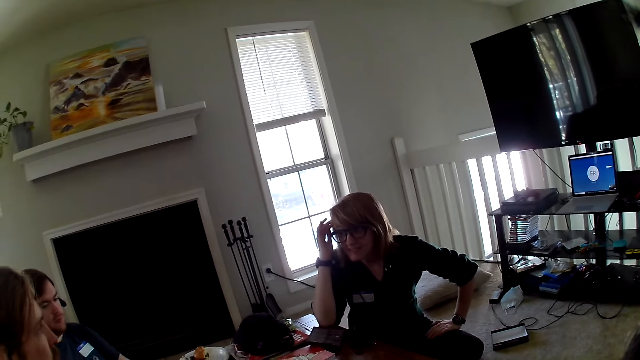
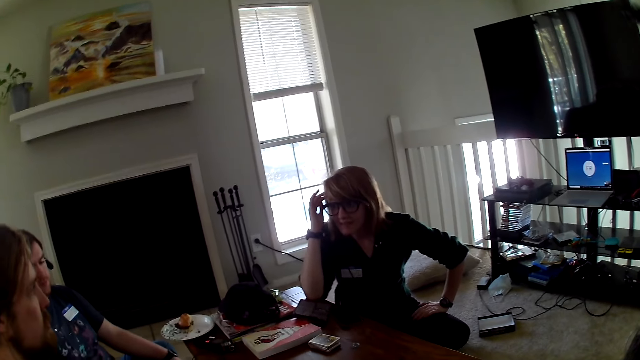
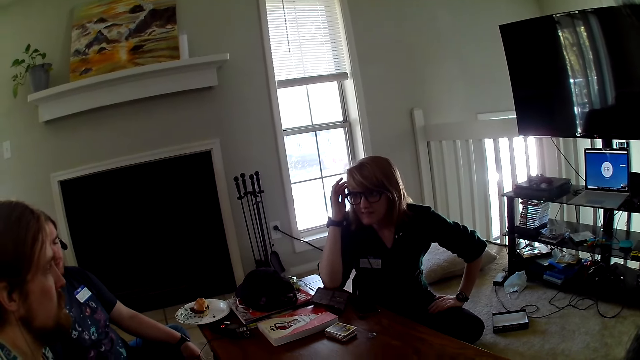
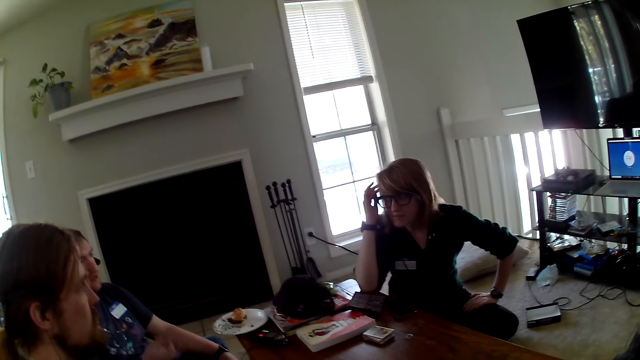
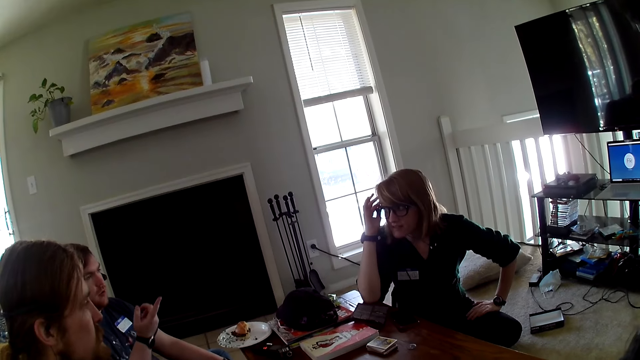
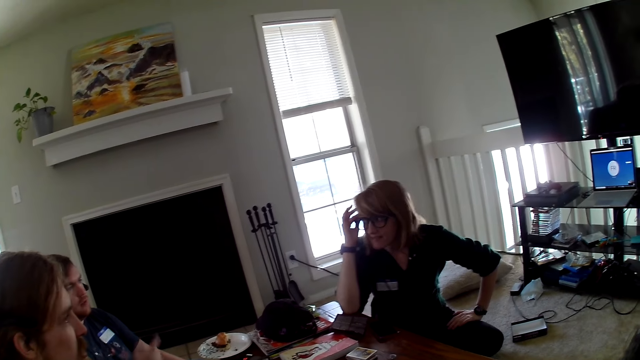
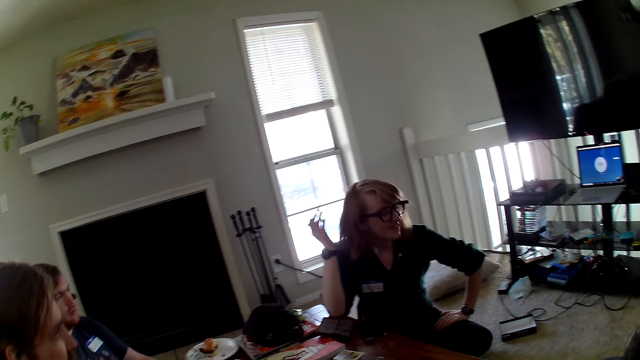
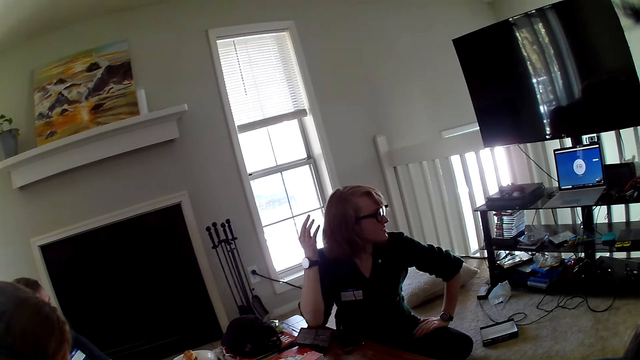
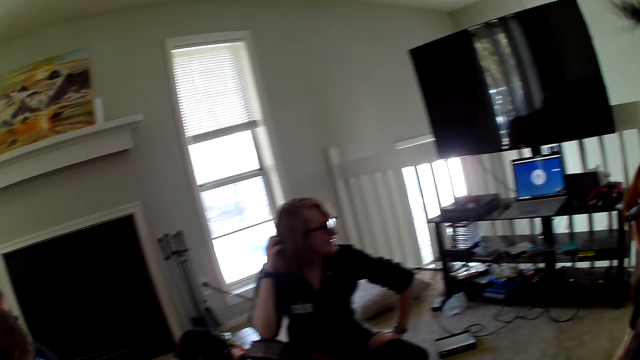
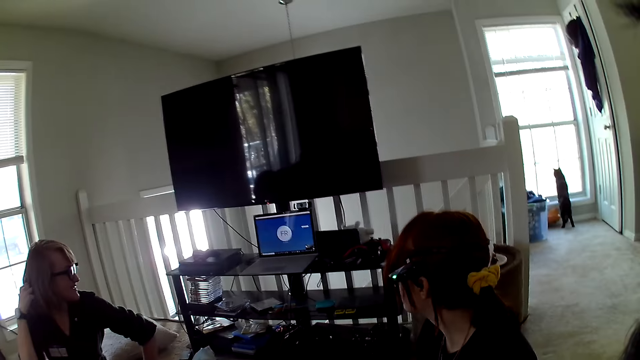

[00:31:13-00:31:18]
A man moves the hand.

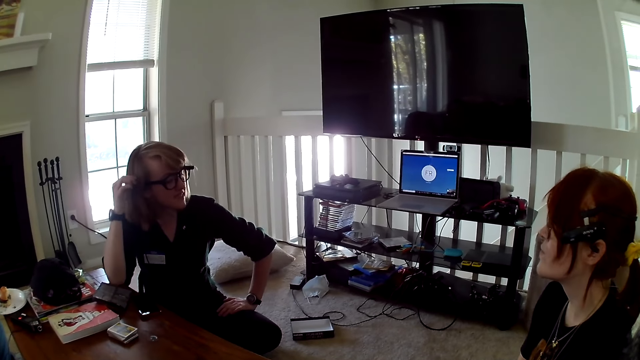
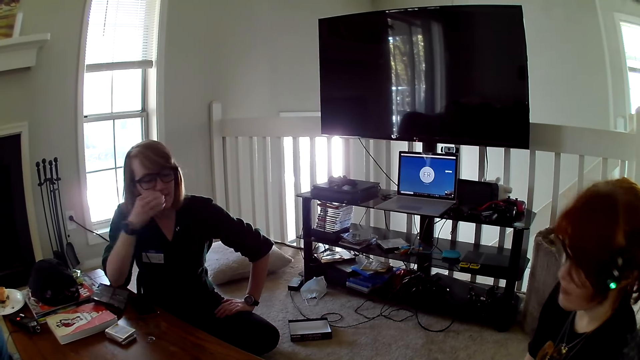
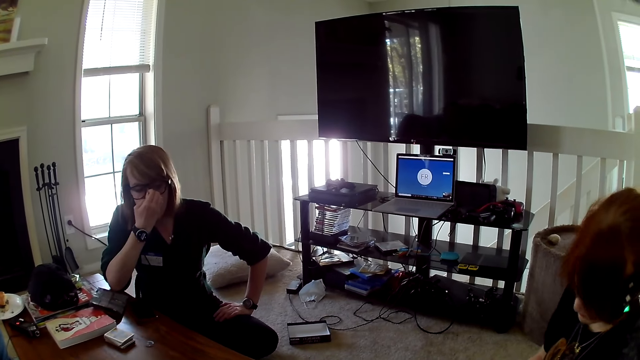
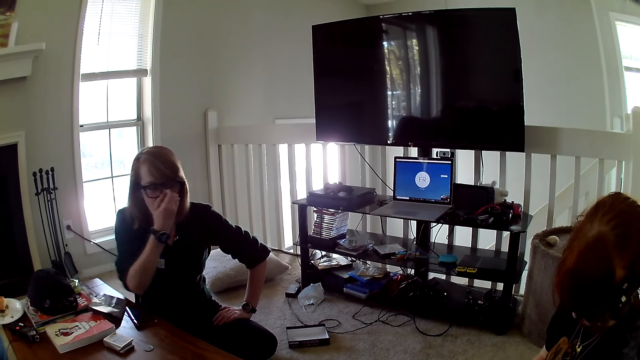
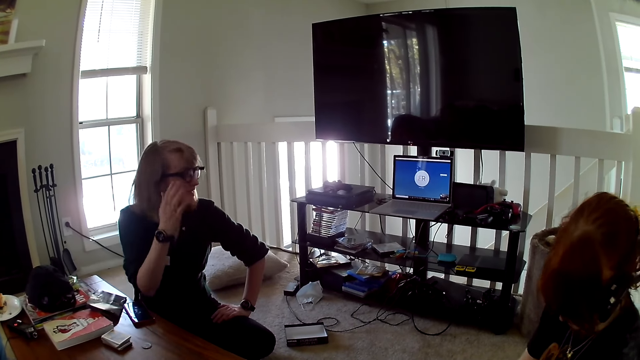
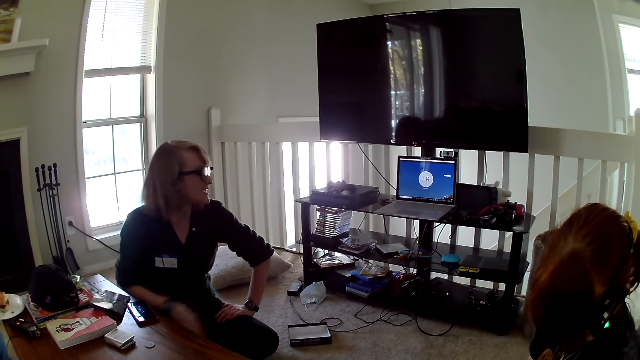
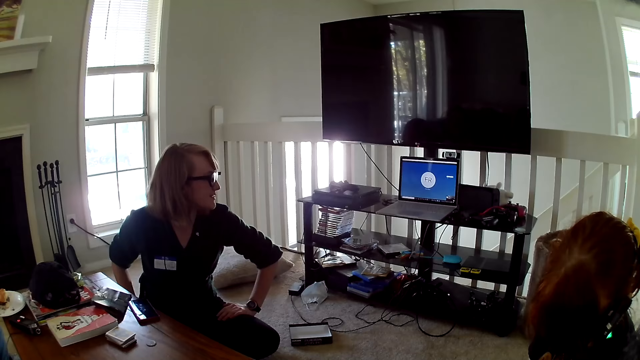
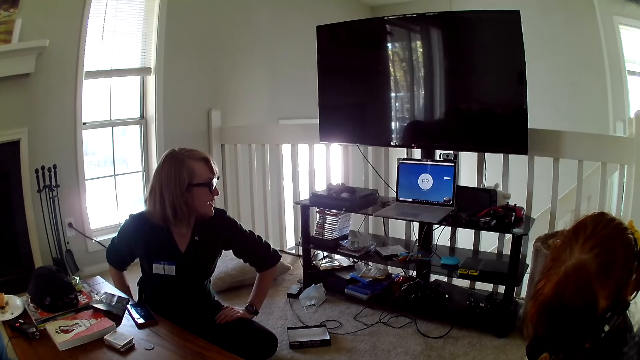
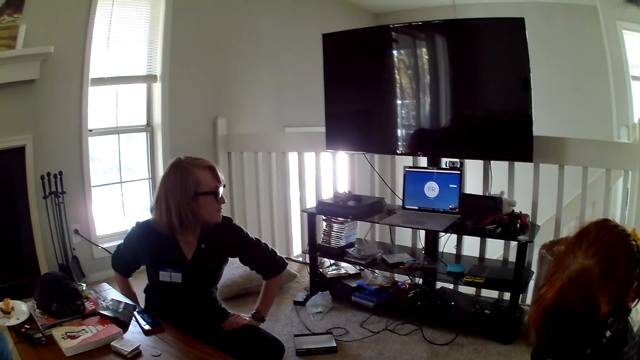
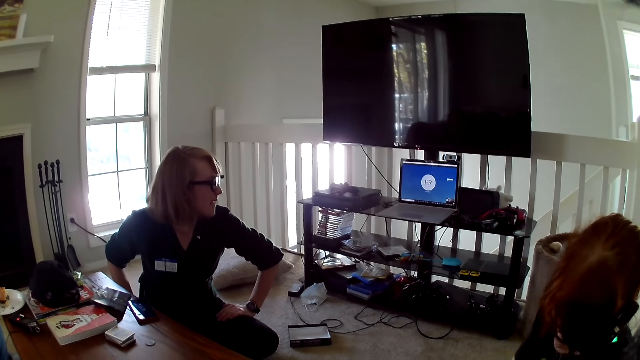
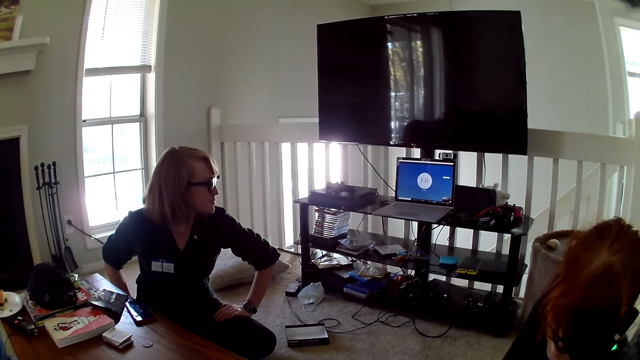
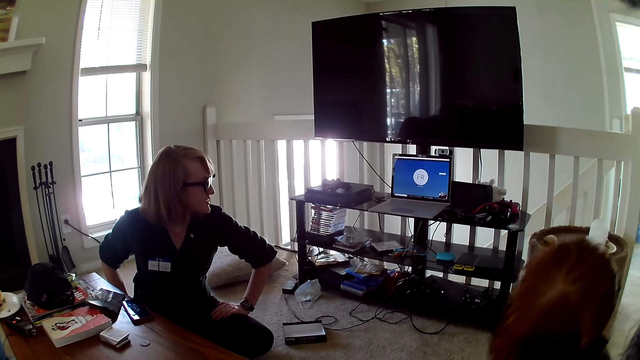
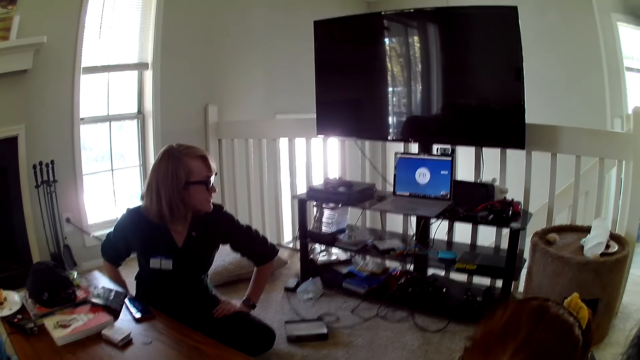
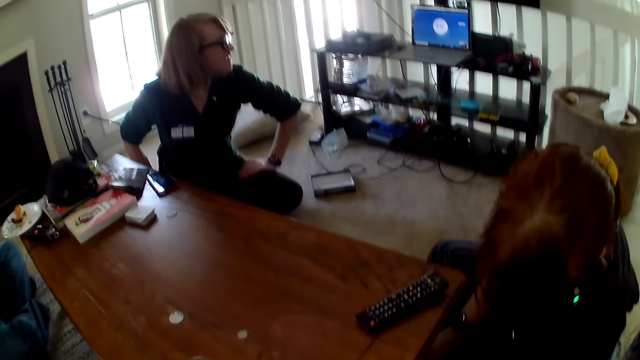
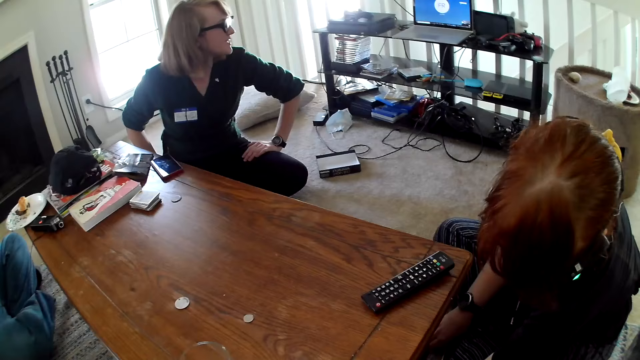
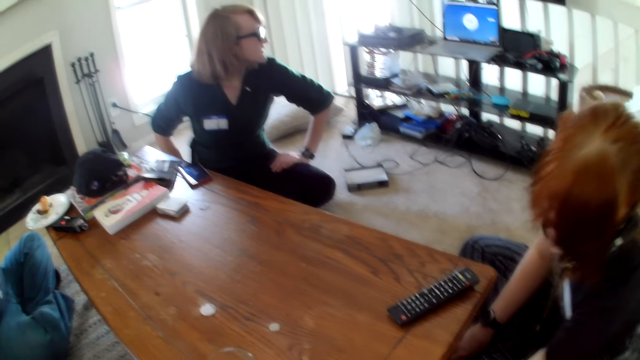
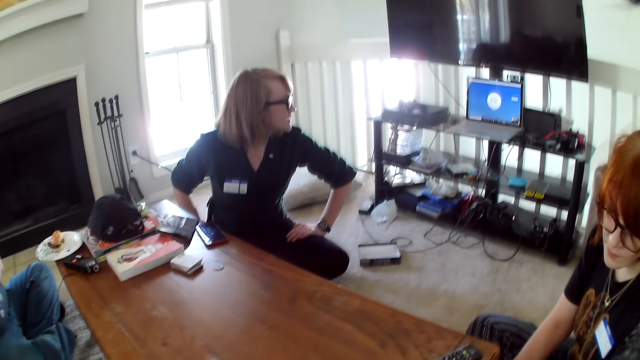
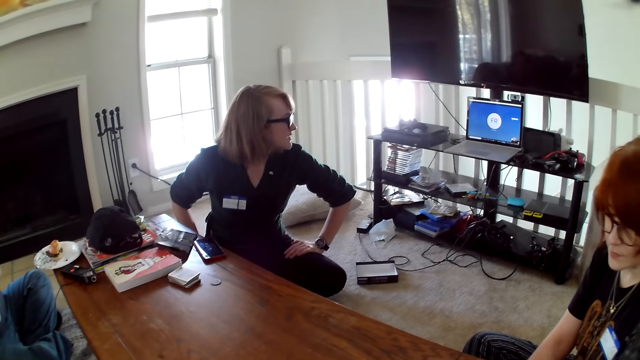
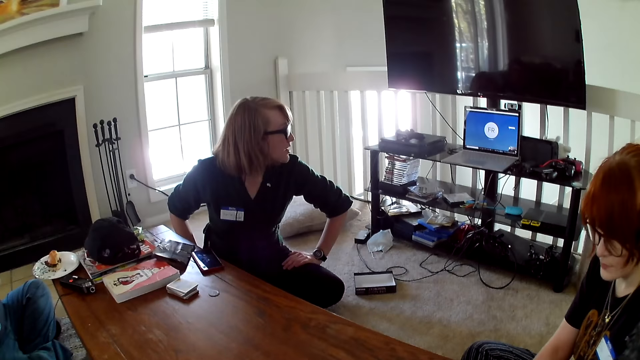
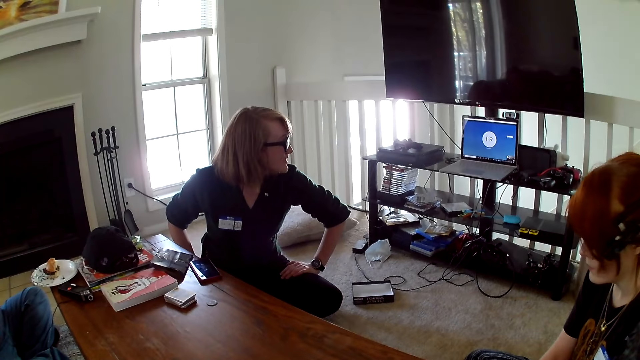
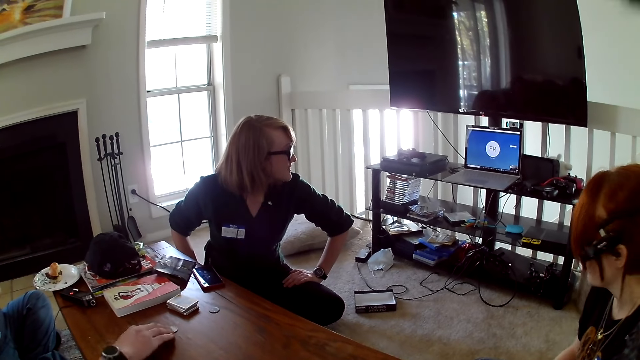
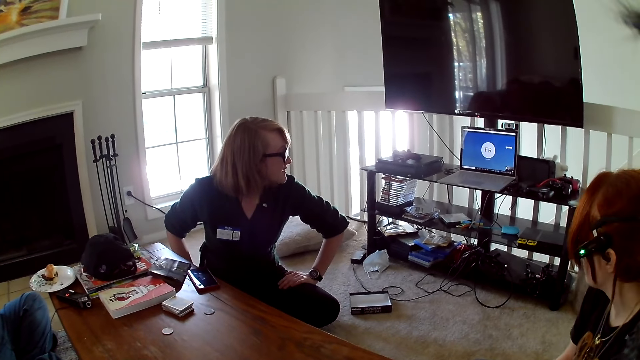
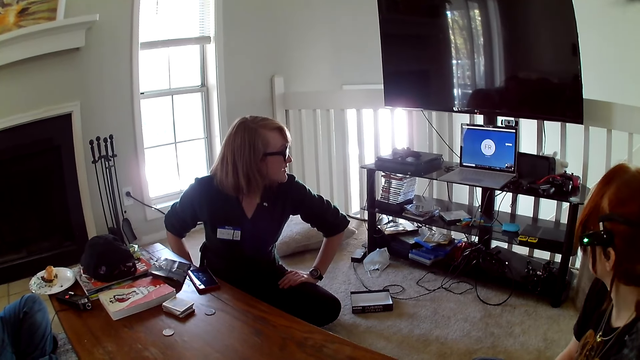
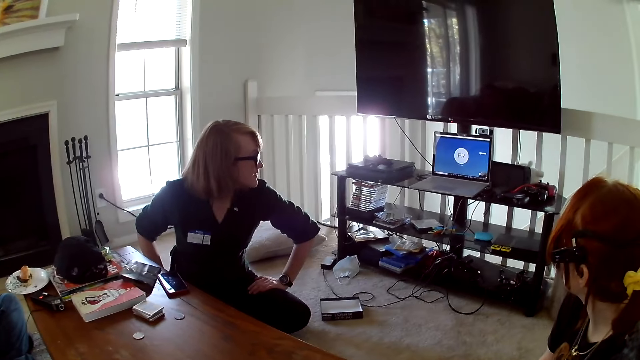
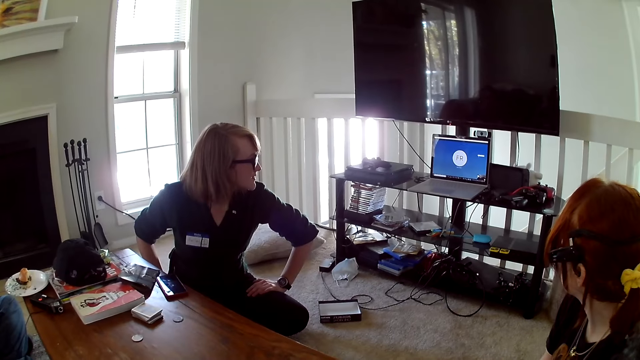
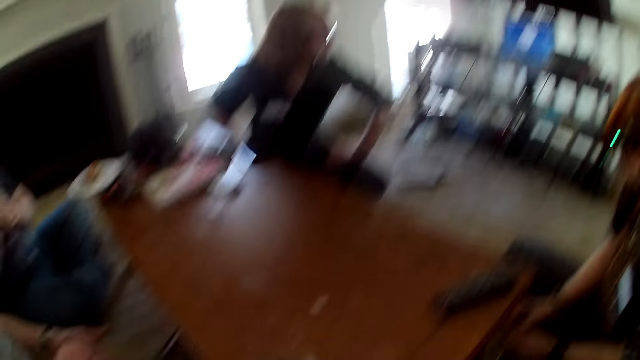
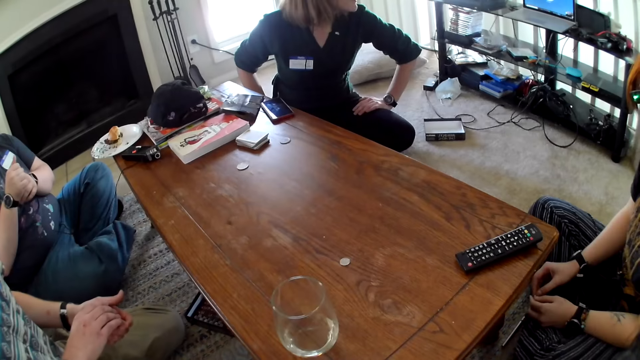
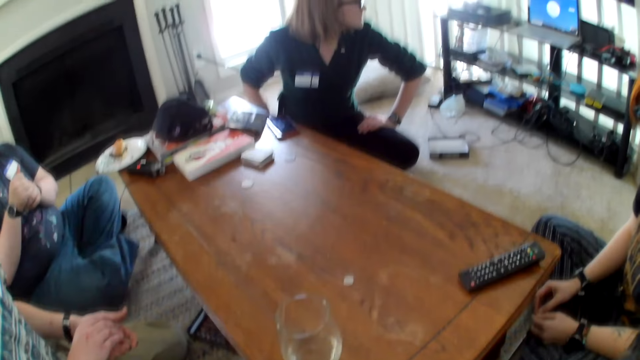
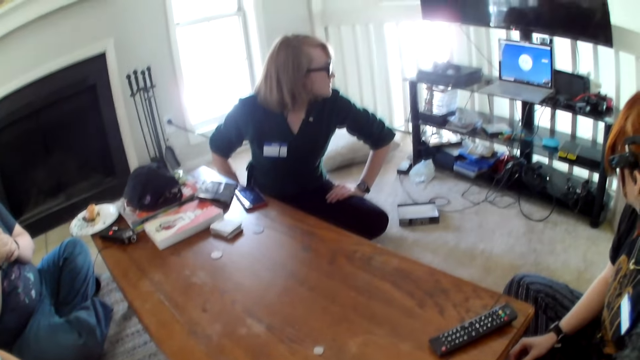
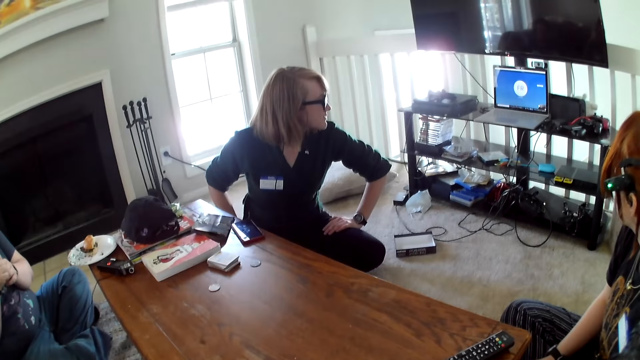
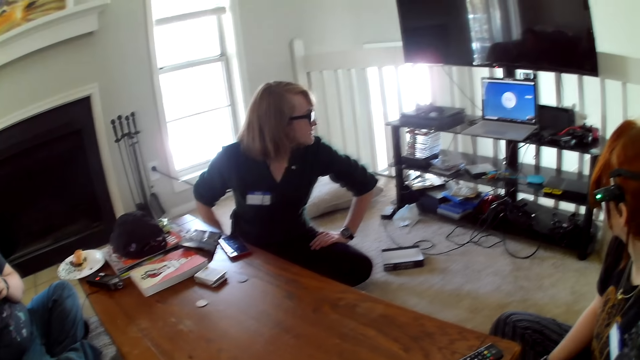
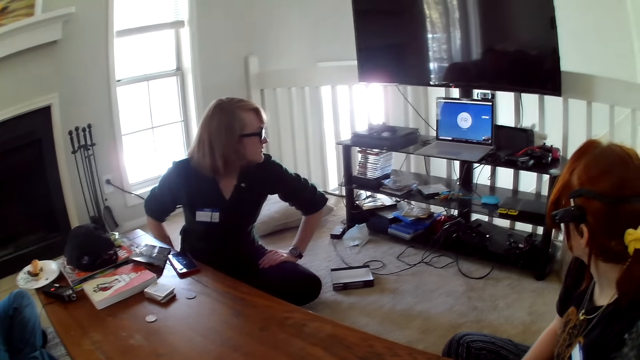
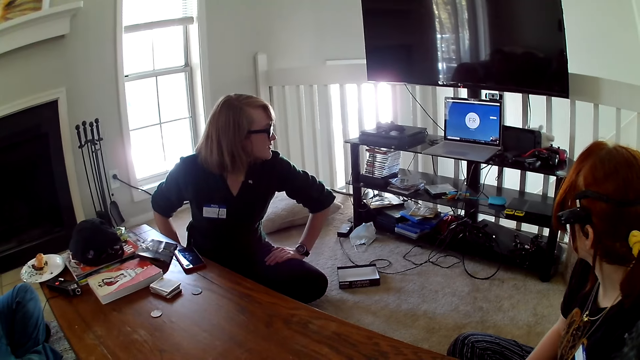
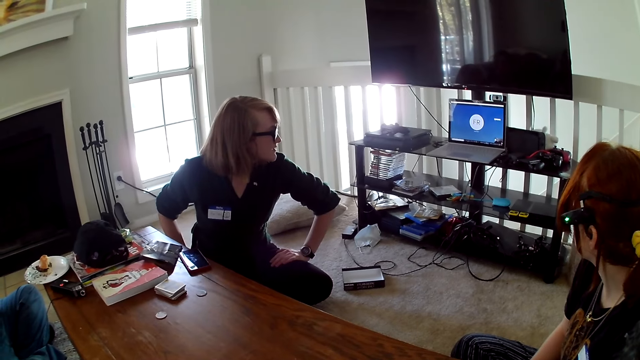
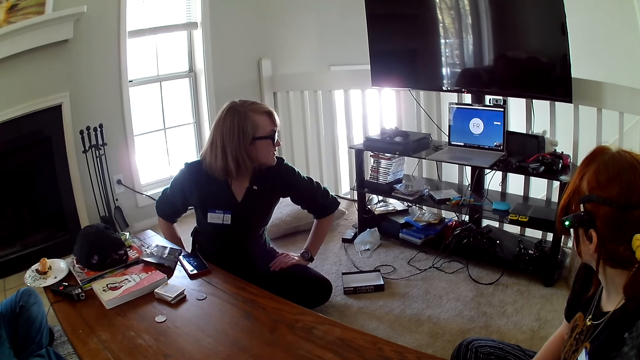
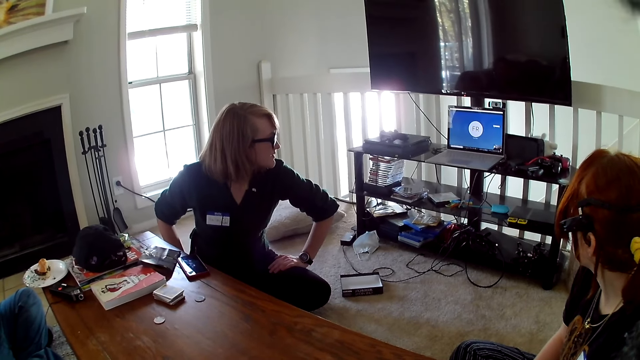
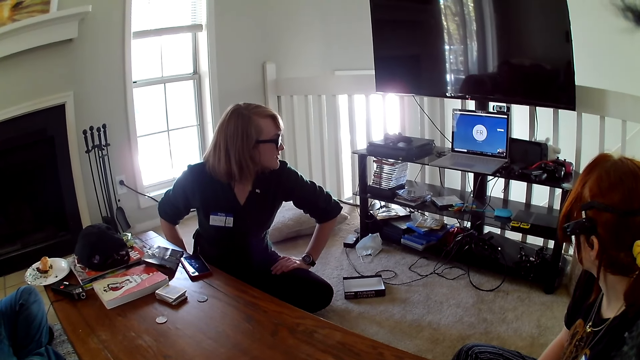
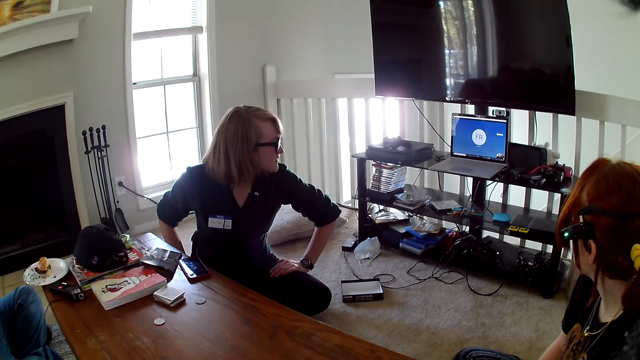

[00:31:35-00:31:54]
A woman touches the face. The camera wearer looks at the laptop. The woman looks at the laptop. The camera wearer looks around the house. They look at the screen.
